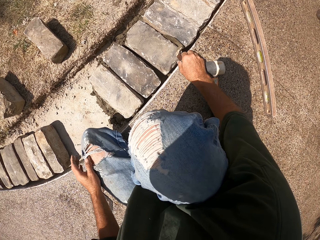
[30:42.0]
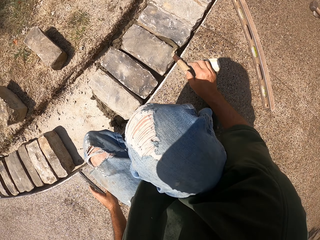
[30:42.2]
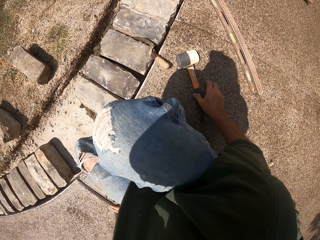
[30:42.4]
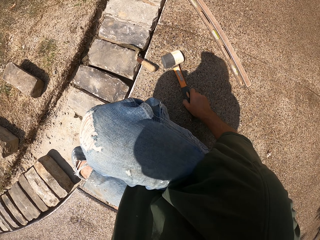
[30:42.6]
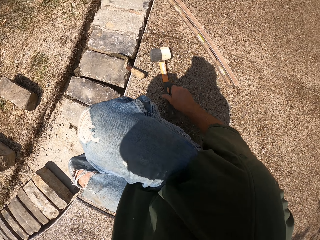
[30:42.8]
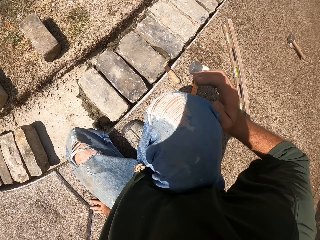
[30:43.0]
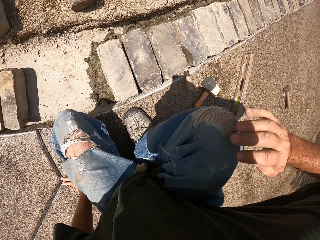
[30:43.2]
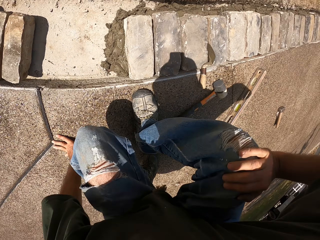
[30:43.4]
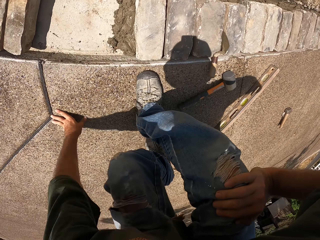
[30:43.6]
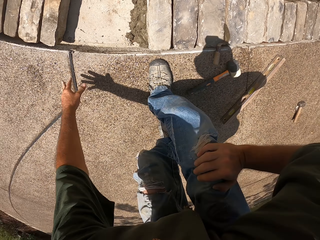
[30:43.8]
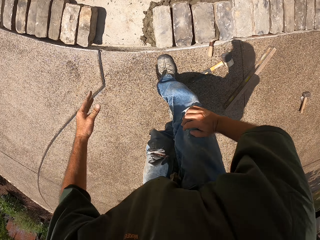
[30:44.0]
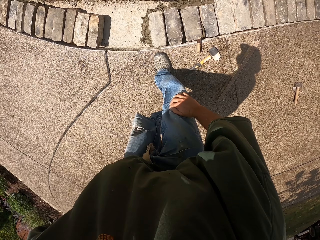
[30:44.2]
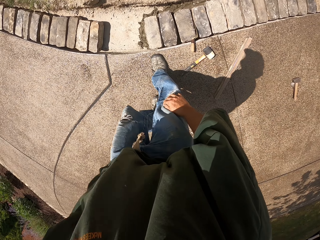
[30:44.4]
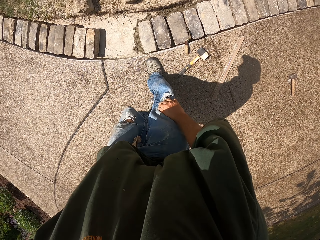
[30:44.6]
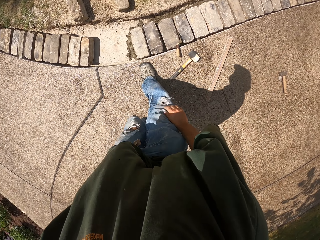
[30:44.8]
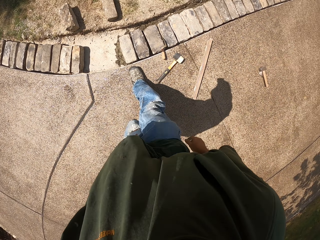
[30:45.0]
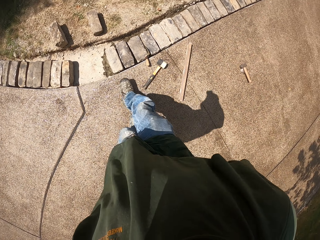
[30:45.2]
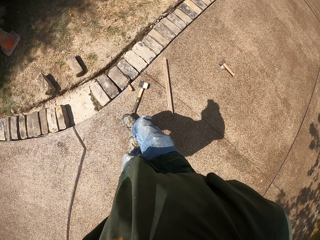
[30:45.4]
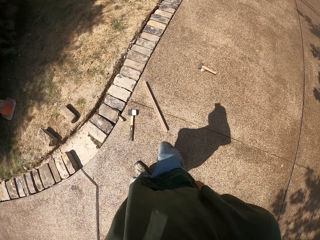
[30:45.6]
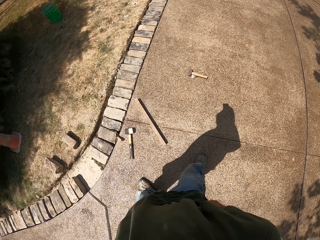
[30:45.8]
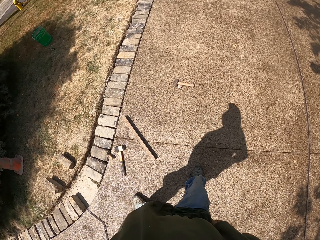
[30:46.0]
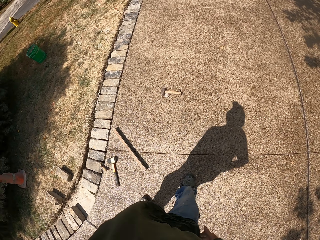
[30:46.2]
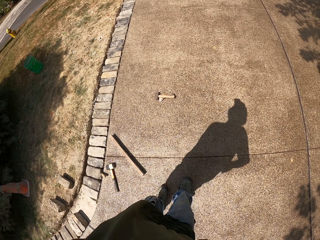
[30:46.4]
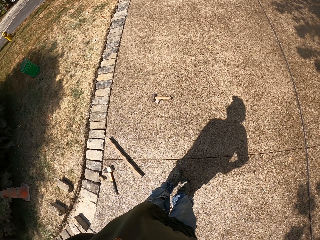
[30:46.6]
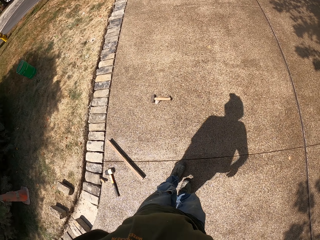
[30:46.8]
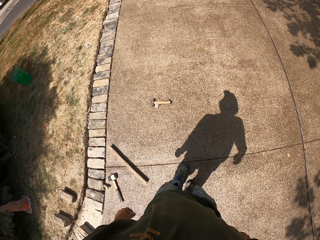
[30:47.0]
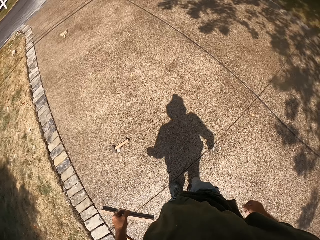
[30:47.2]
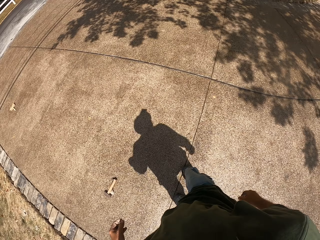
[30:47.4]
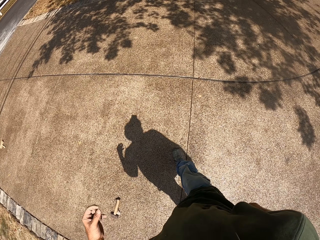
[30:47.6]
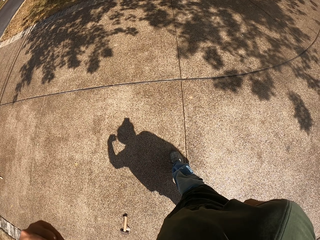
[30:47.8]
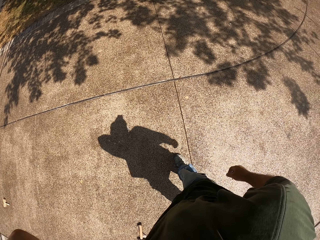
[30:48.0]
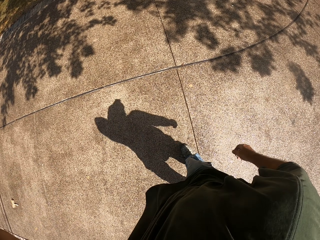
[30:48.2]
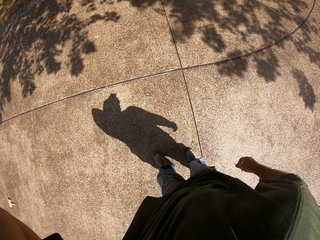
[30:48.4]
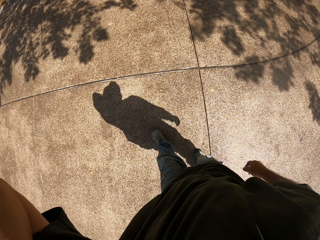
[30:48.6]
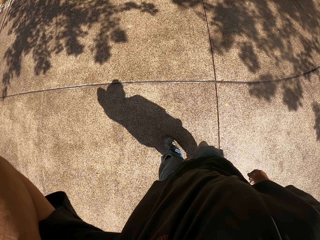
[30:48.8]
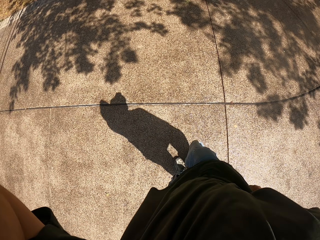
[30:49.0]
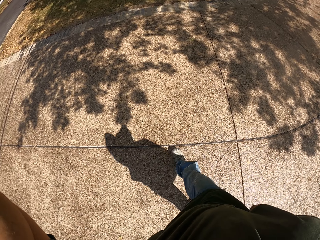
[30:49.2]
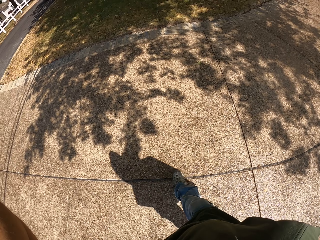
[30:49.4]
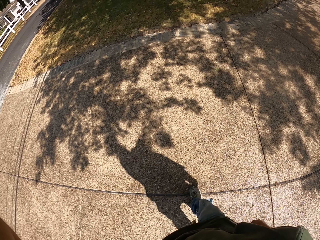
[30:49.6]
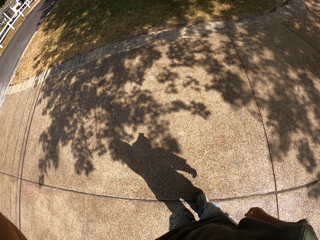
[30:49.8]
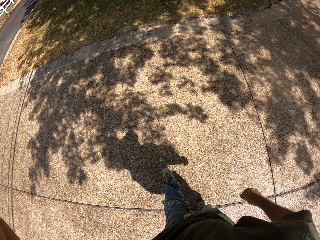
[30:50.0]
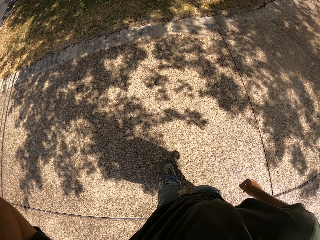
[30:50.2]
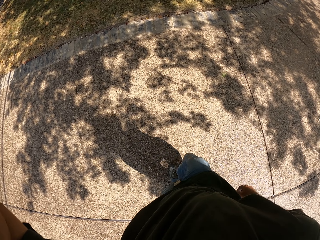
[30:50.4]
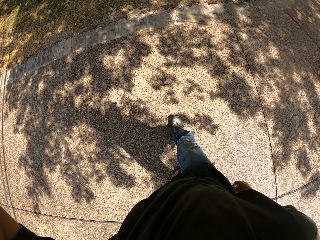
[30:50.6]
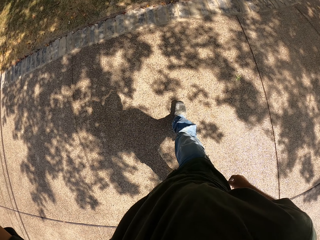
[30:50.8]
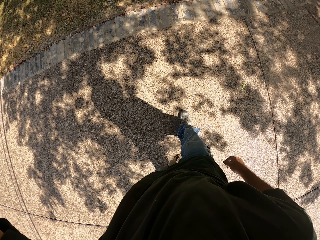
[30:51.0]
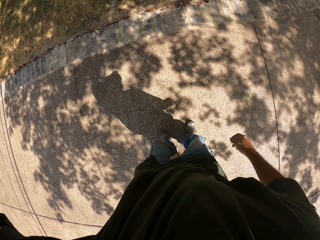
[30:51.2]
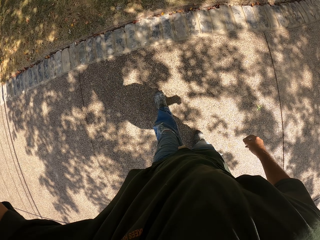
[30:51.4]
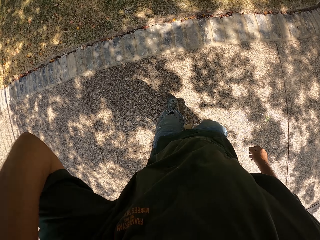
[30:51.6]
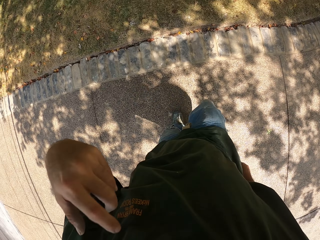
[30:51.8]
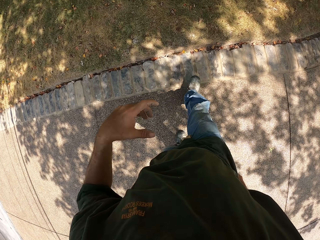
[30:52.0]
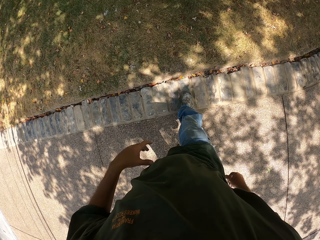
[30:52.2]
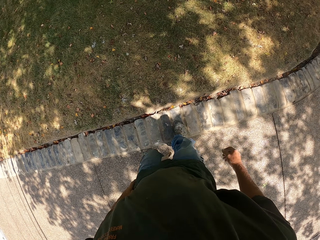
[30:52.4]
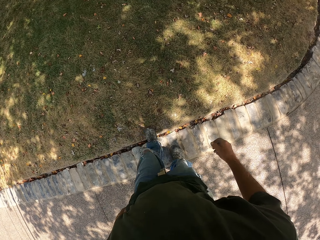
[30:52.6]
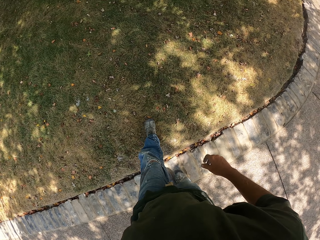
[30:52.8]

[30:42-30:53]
The camera wearer drops the masonry trowel. They stand up, adjust the mallet, and walk around the compound. They lift the hand.

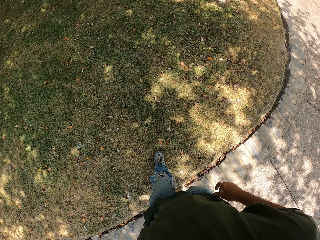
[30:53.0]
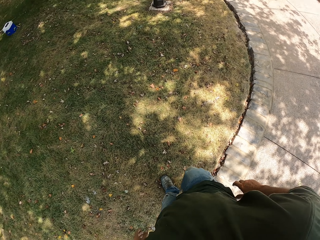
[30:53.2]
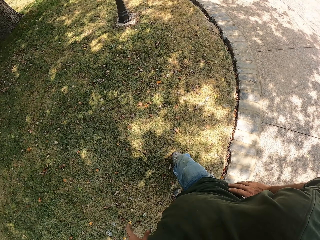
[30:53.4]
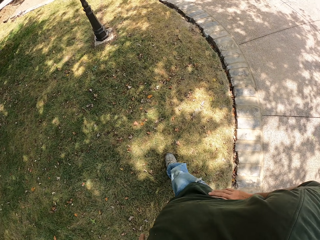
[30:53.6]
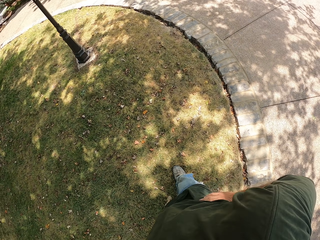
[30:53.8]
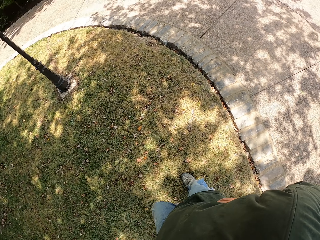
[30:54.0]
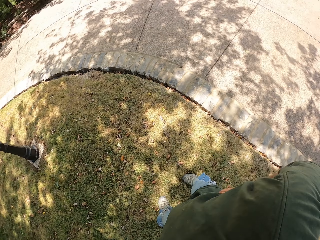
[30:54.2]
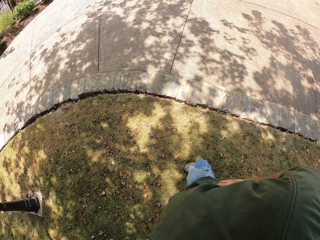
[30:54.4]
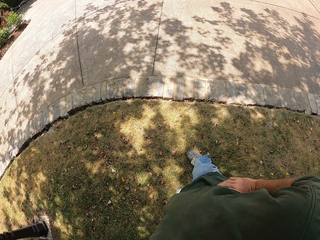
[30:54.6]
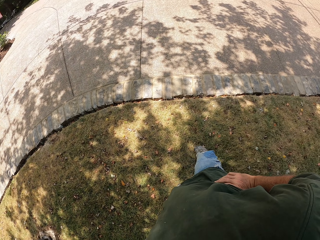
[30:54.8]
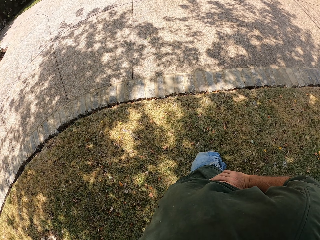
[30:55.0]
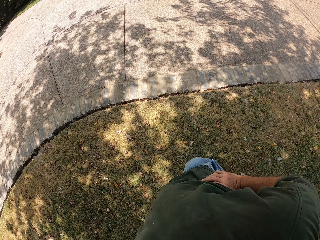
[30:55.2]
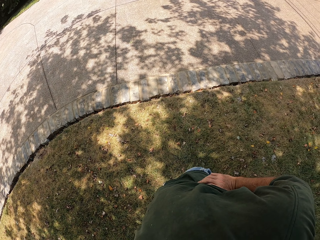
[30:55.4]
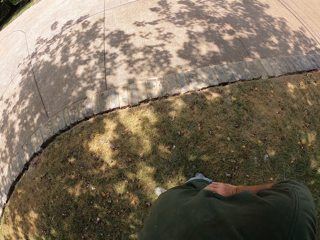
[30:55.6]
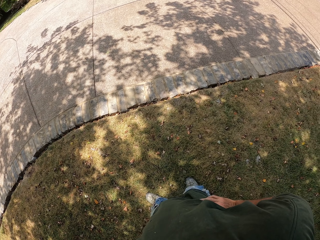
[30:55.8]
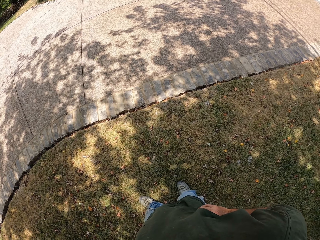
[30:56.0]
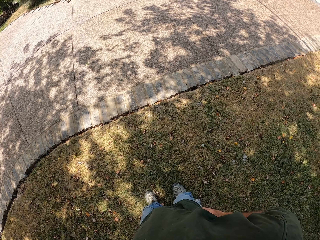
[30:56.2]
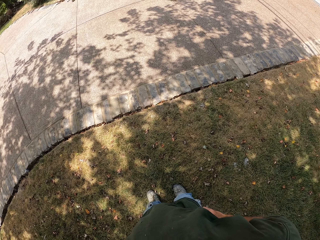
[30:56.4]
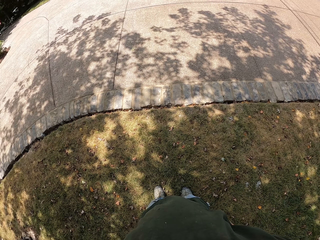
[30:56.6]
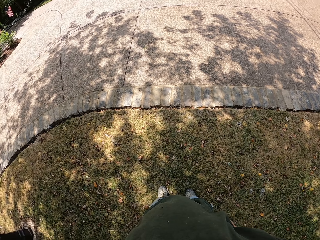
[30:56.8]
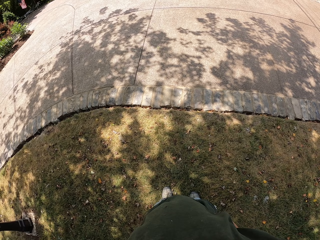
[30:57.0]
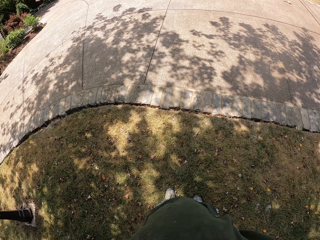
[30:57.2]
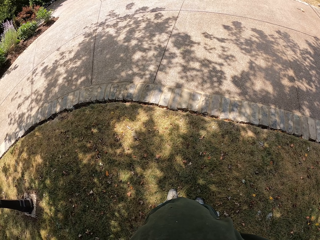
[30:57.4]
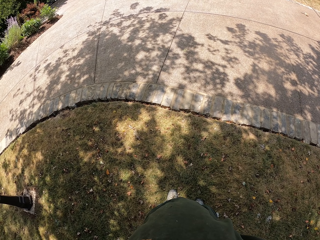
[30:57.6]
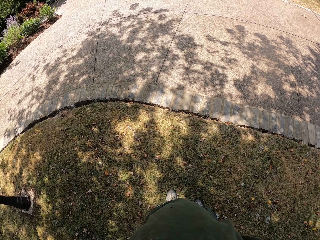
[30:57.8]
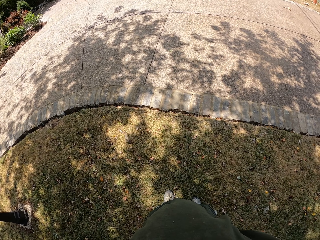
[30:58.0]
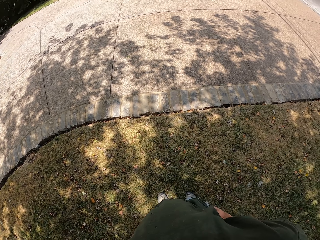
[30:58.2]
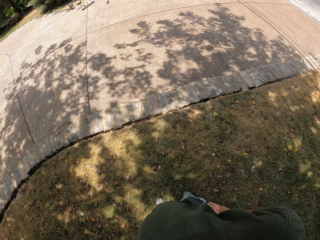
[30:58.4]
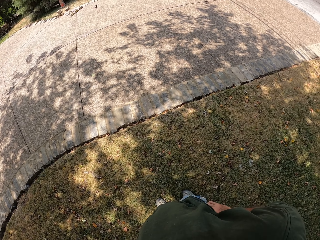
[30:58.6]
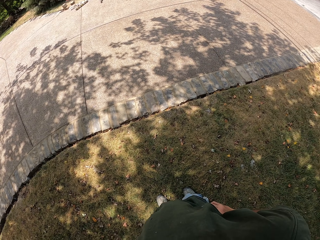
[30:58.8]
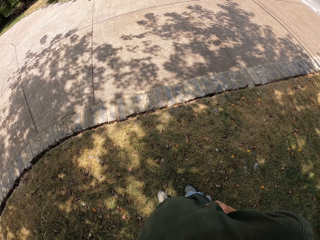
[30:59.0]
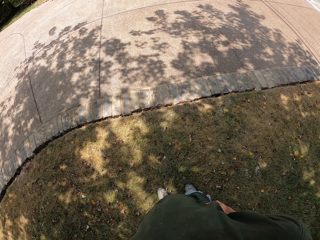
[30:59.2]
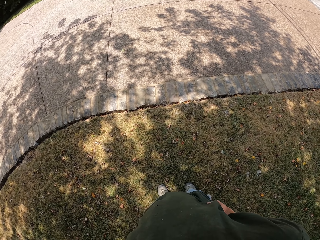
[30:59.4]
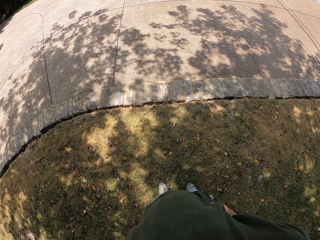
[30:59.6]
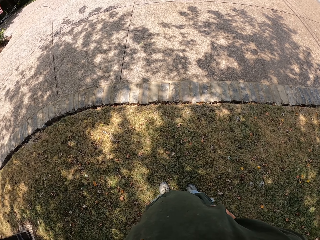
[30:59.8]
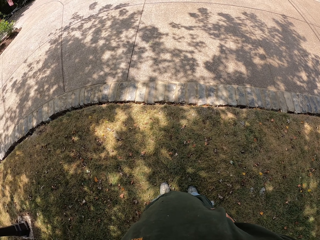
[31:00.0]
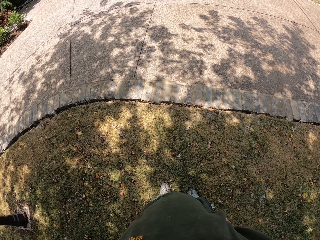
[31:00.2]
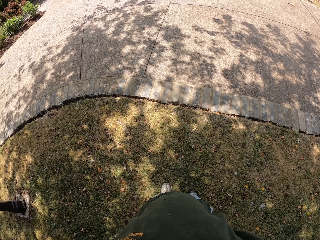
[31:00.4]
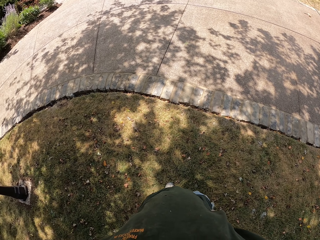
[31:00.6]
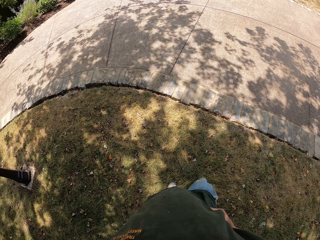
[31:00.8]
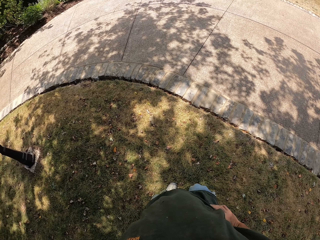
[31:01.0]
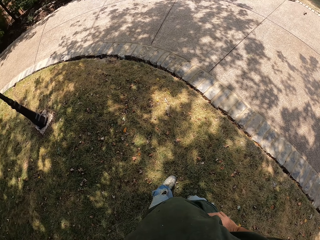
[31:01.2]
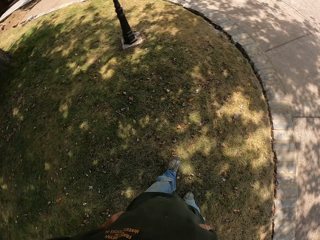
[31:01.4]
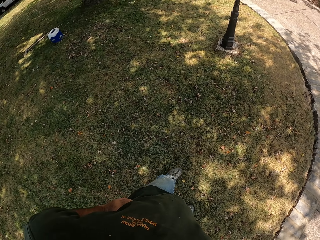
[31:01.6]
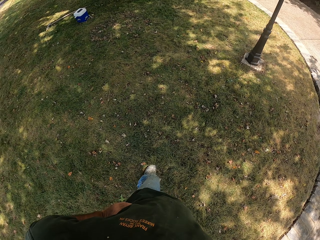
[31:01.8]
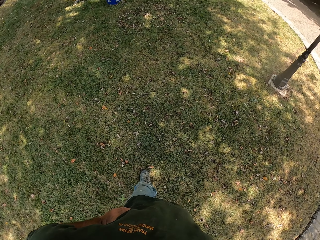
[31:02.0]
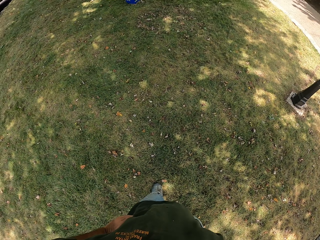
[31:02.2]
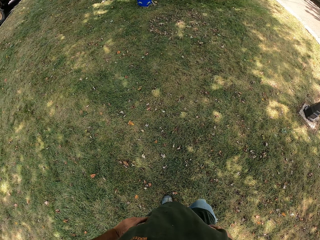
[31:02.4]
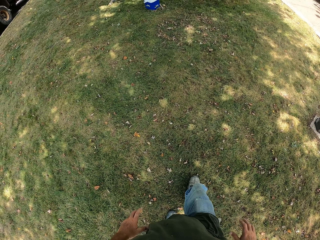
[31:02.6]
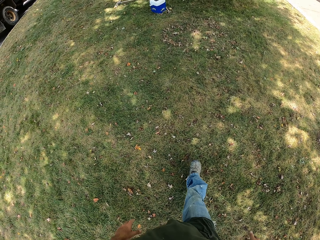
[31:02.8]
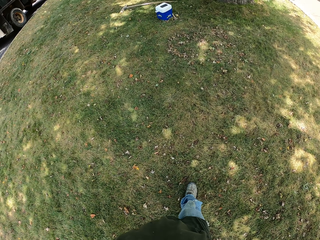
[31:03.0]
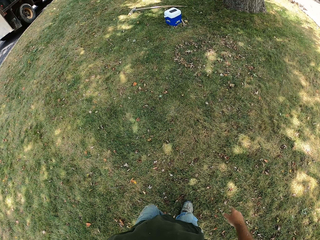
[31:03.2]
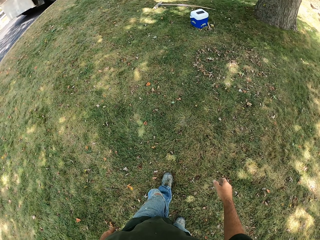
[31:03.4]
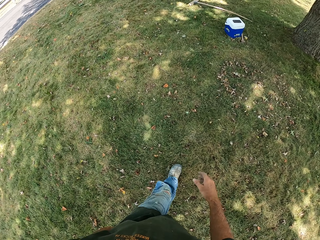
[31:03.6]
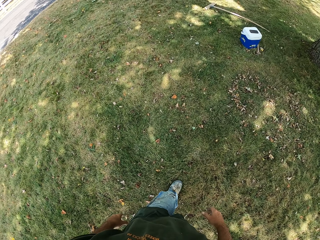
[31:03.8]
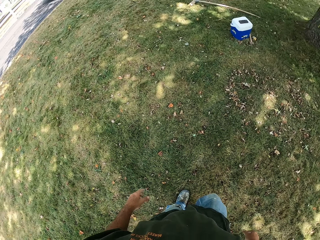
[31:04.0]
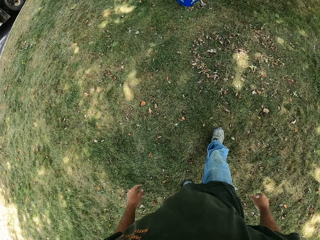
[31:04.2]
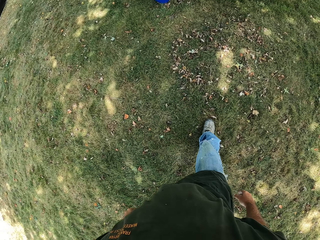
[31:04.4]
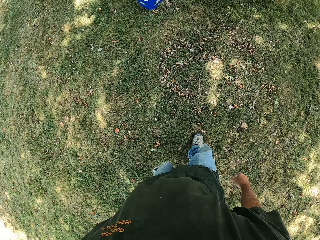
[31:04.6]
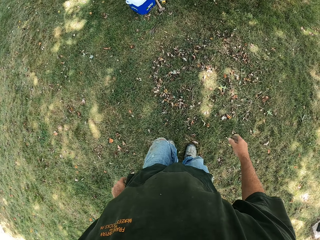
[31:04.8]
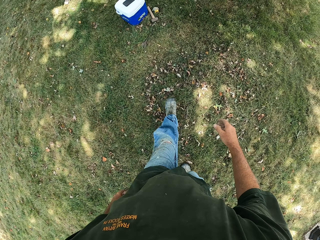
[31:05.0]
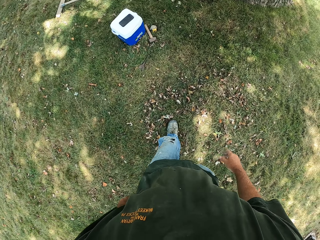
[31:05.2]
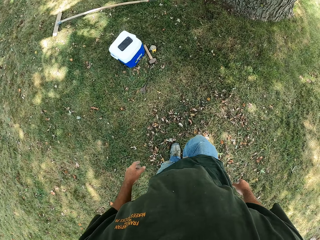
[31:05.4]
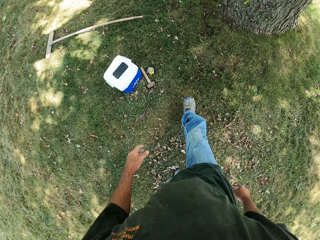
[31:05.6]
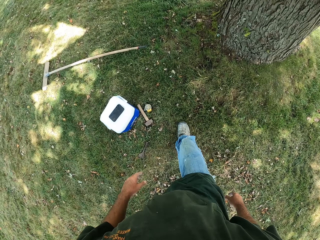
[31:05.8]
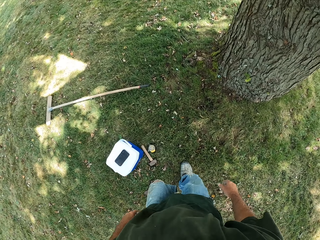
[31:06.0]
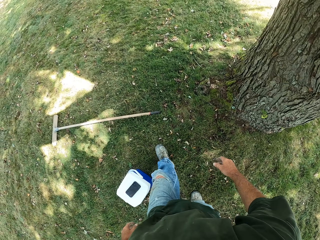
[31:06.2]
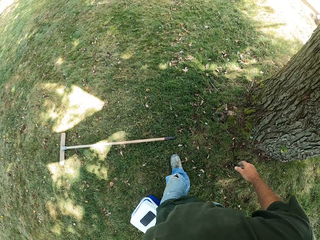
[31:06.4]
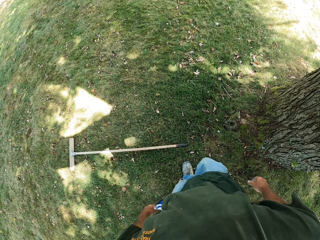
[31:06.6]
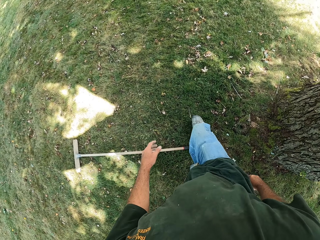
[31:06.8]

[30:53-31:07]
The camera wearer looks around the compound. They walk around the compound.
